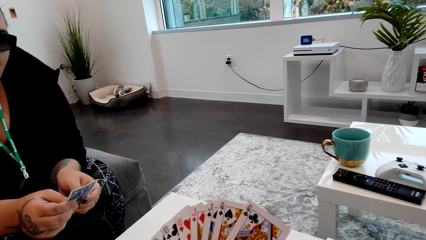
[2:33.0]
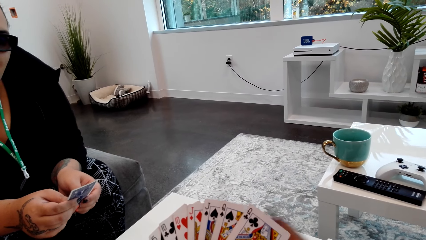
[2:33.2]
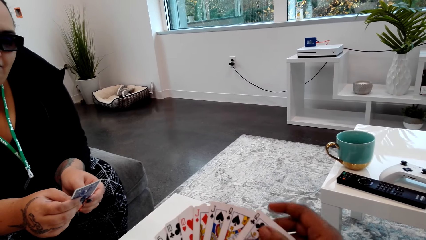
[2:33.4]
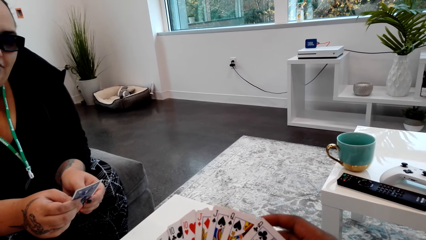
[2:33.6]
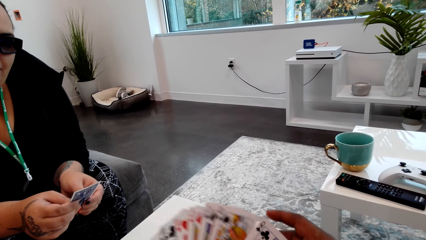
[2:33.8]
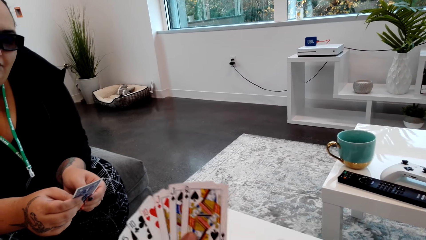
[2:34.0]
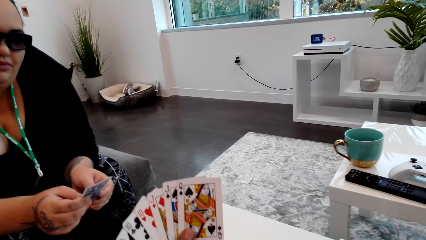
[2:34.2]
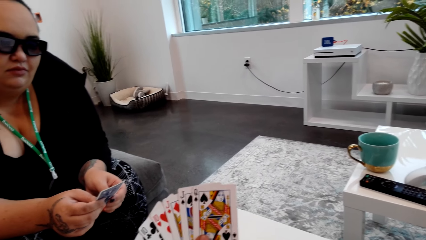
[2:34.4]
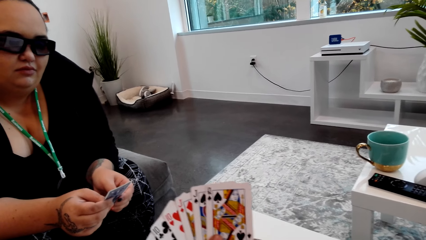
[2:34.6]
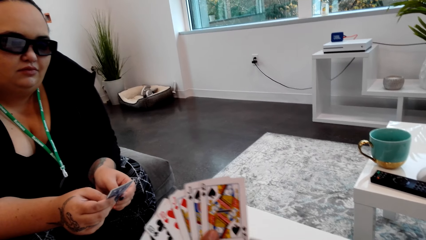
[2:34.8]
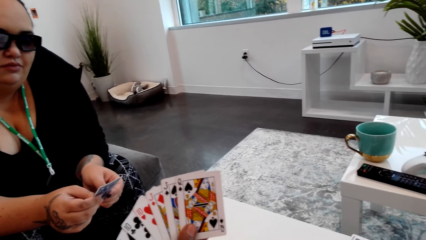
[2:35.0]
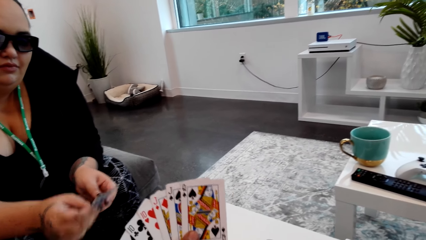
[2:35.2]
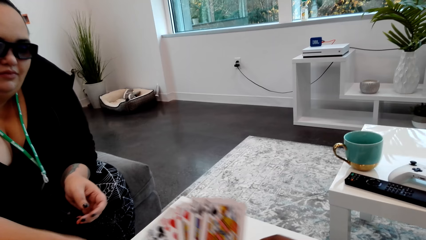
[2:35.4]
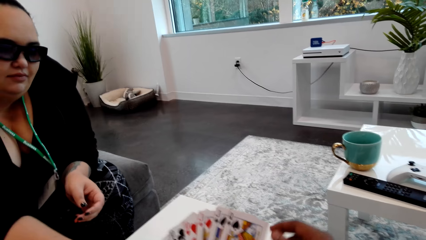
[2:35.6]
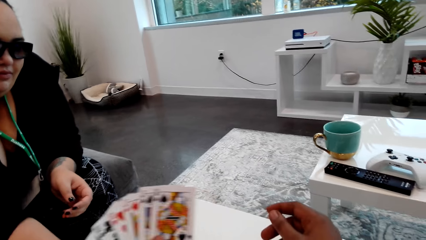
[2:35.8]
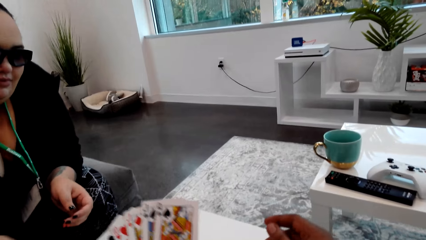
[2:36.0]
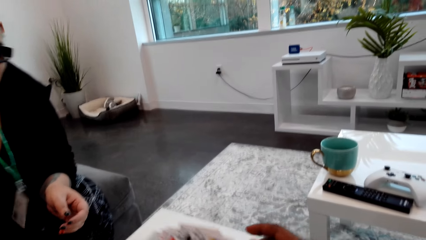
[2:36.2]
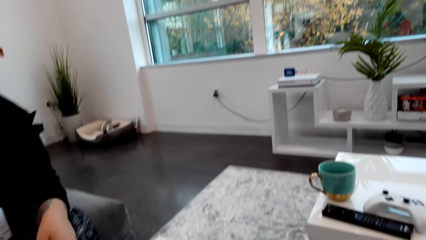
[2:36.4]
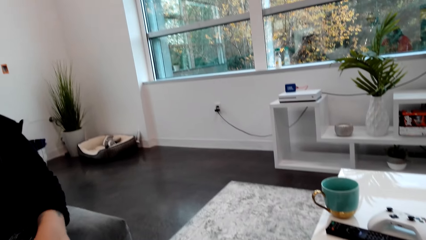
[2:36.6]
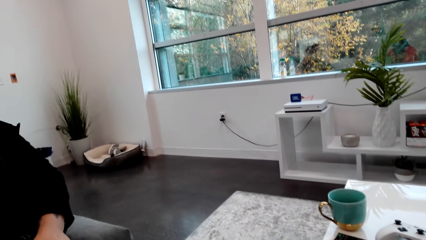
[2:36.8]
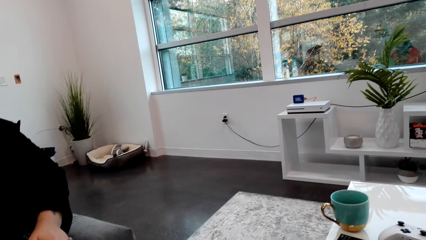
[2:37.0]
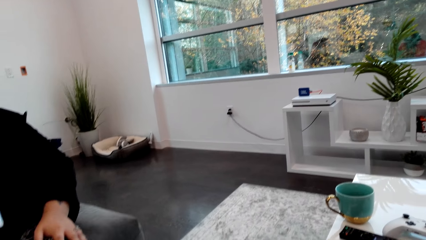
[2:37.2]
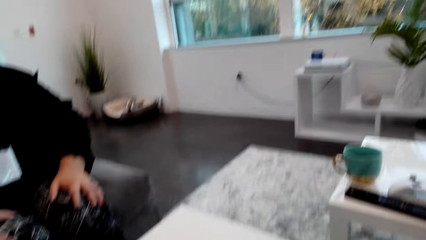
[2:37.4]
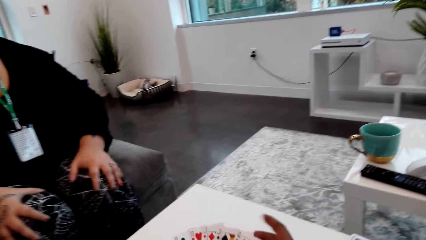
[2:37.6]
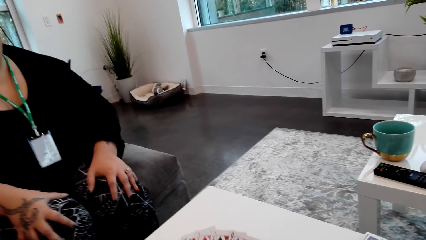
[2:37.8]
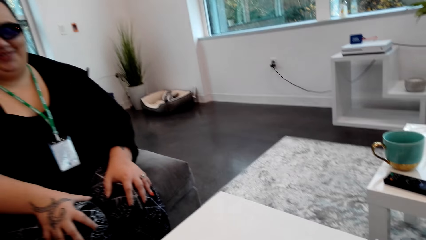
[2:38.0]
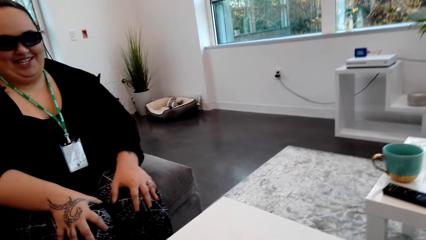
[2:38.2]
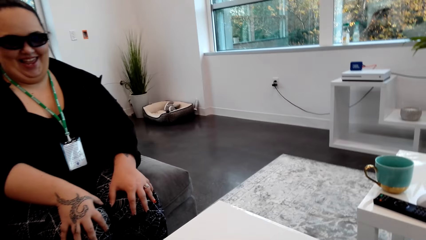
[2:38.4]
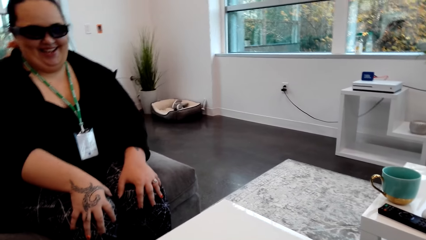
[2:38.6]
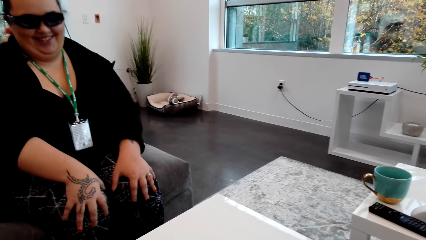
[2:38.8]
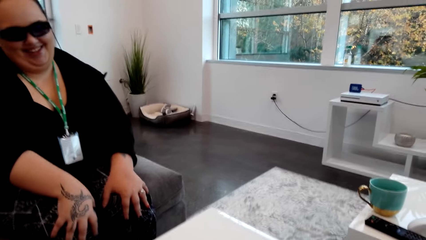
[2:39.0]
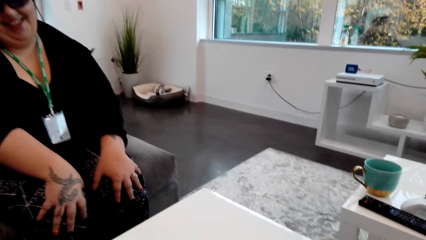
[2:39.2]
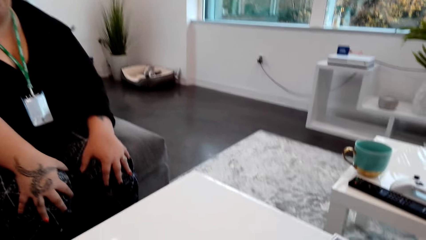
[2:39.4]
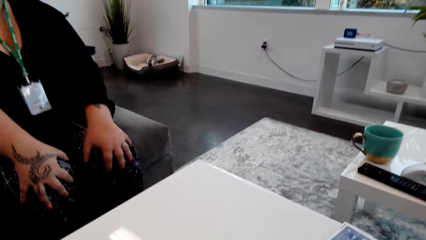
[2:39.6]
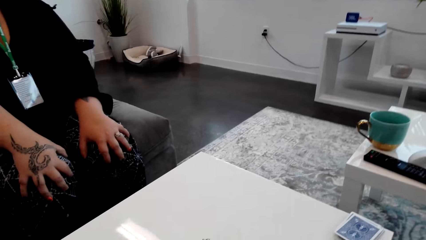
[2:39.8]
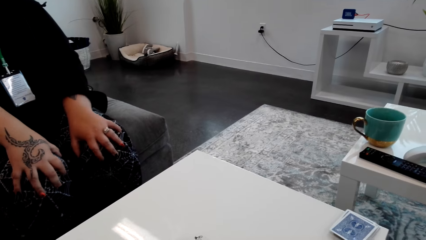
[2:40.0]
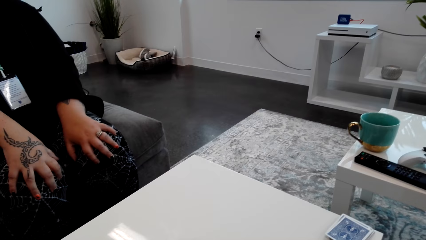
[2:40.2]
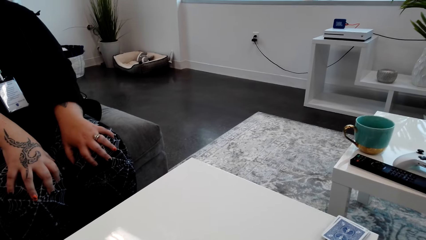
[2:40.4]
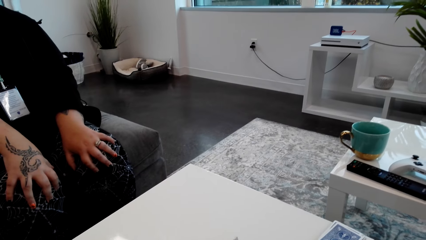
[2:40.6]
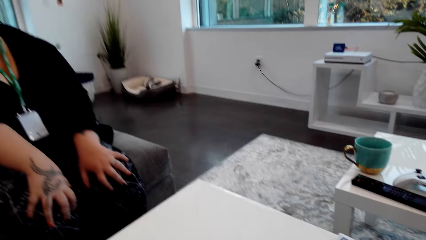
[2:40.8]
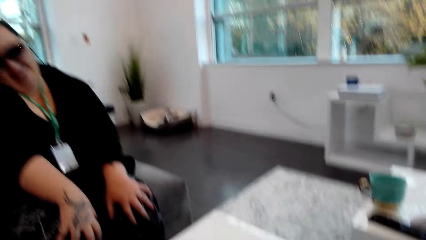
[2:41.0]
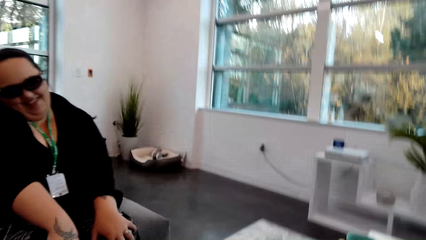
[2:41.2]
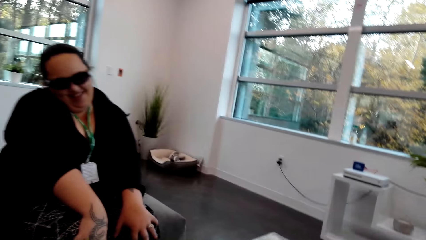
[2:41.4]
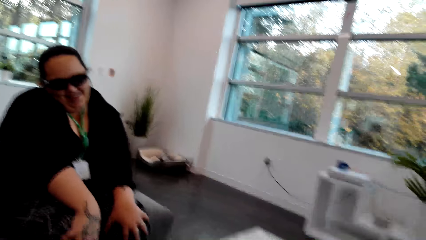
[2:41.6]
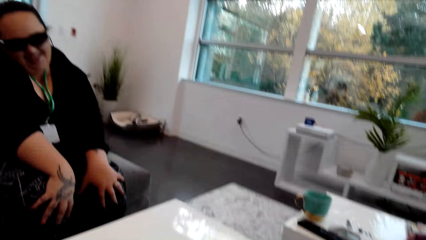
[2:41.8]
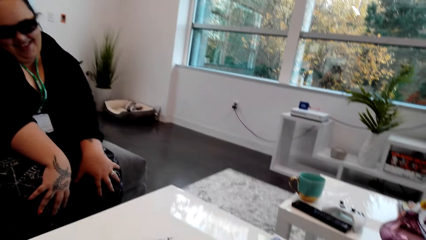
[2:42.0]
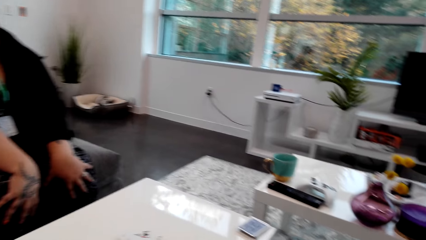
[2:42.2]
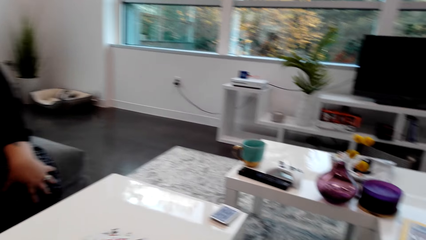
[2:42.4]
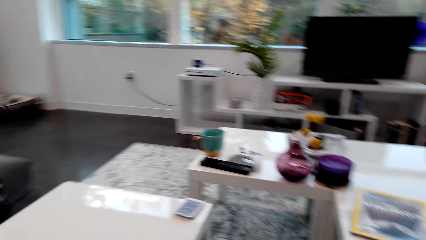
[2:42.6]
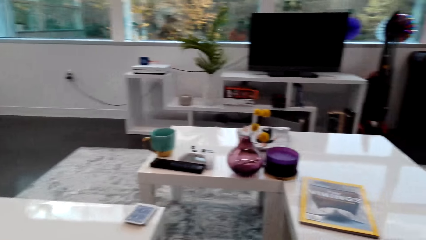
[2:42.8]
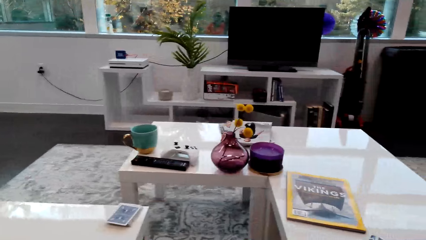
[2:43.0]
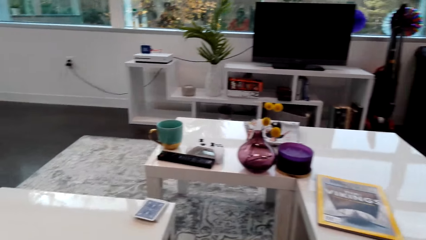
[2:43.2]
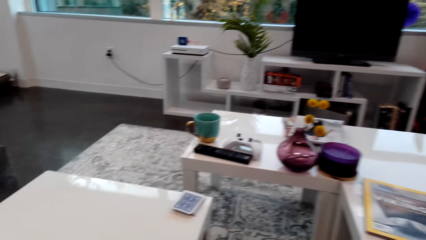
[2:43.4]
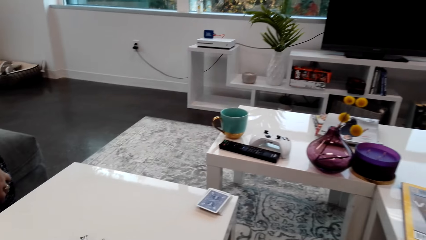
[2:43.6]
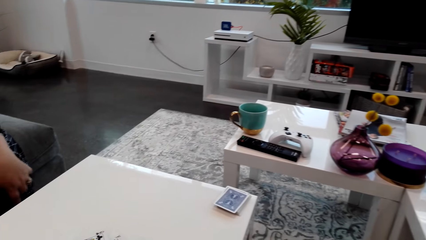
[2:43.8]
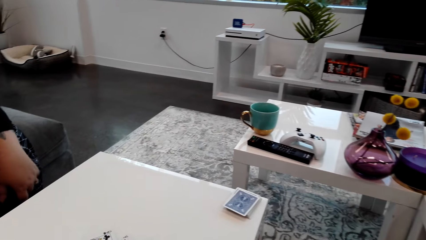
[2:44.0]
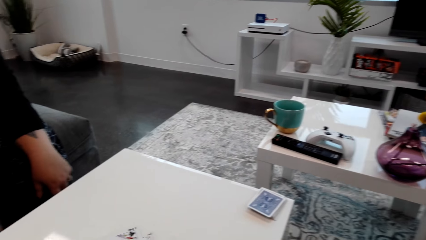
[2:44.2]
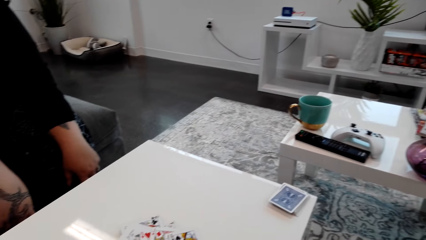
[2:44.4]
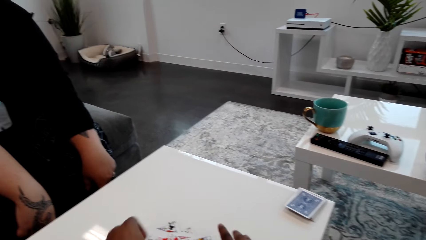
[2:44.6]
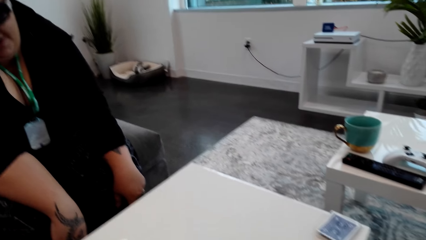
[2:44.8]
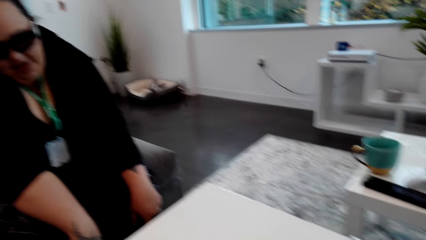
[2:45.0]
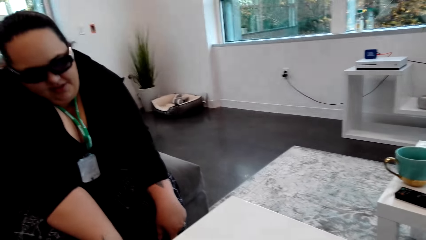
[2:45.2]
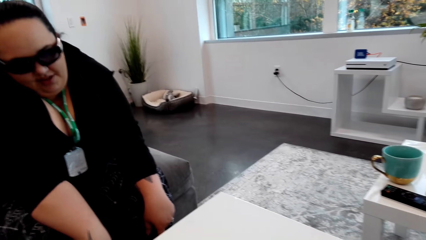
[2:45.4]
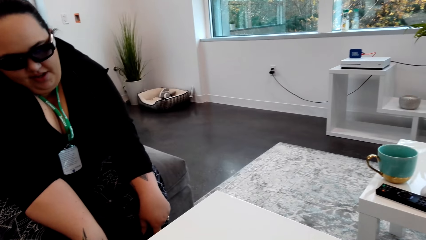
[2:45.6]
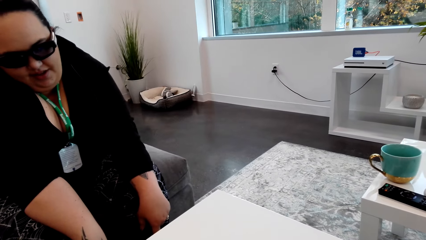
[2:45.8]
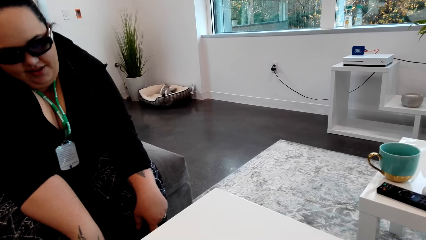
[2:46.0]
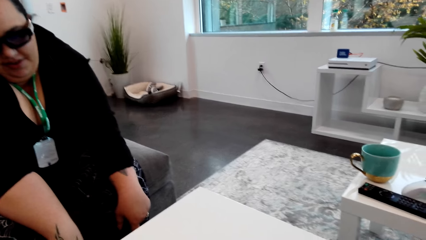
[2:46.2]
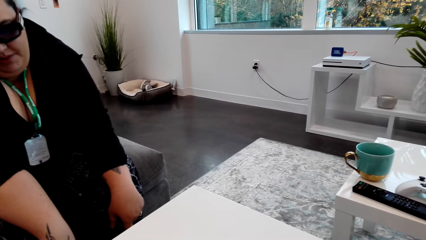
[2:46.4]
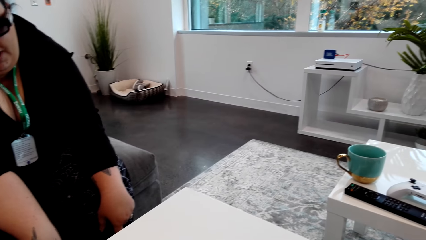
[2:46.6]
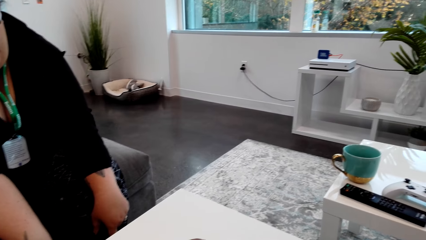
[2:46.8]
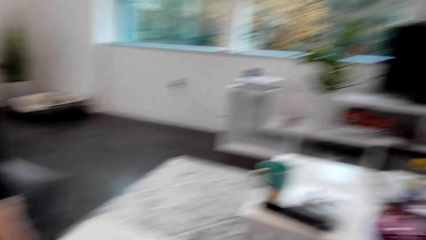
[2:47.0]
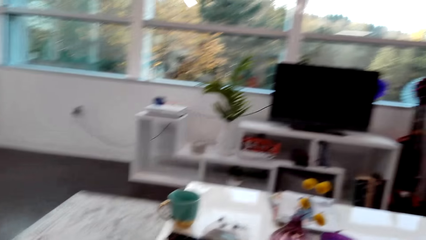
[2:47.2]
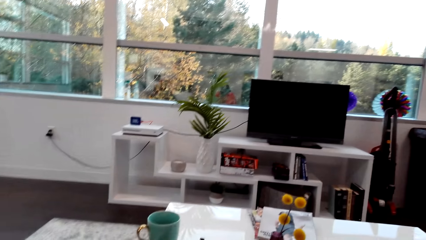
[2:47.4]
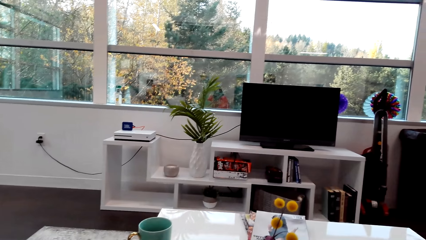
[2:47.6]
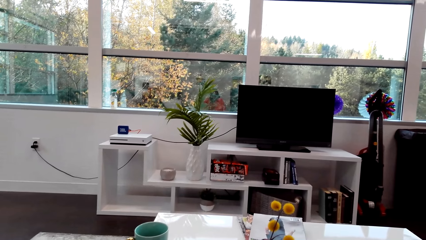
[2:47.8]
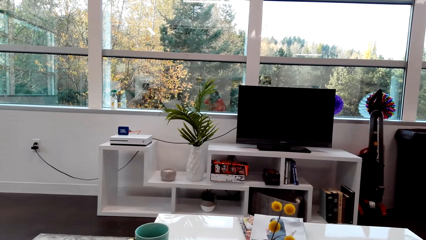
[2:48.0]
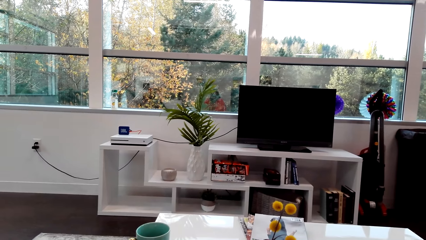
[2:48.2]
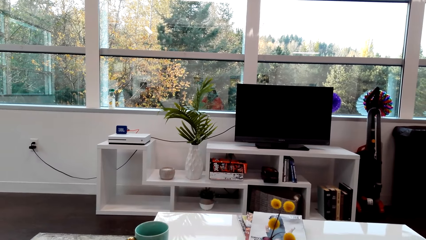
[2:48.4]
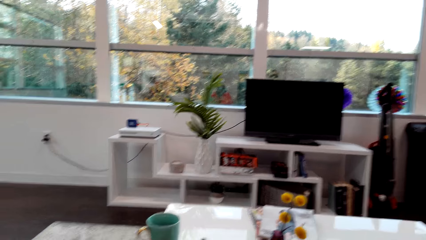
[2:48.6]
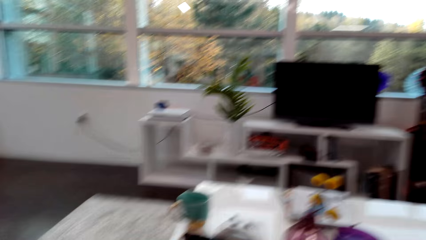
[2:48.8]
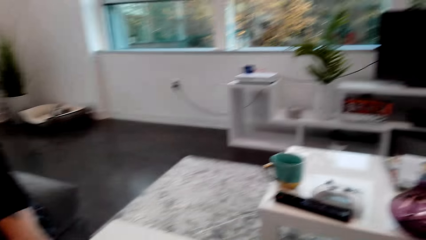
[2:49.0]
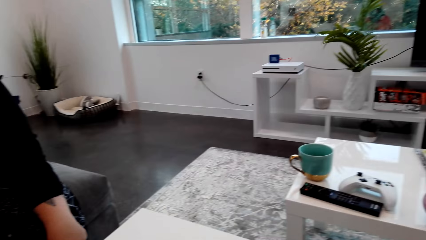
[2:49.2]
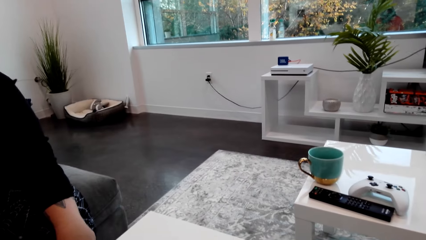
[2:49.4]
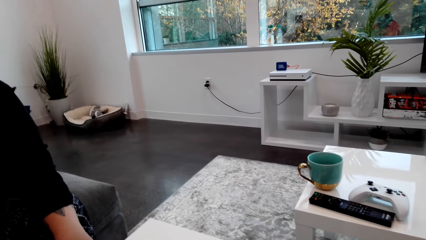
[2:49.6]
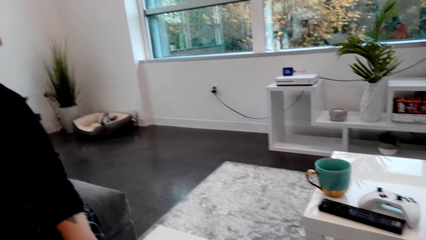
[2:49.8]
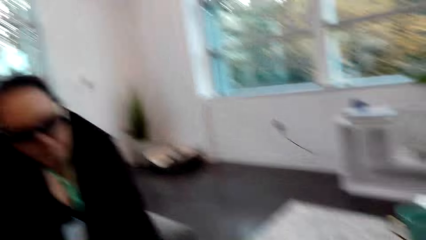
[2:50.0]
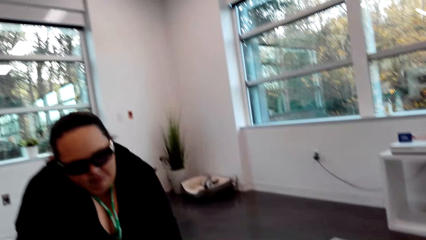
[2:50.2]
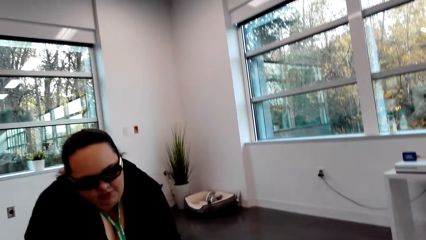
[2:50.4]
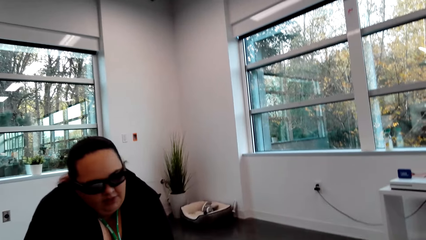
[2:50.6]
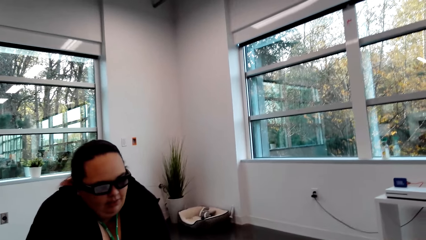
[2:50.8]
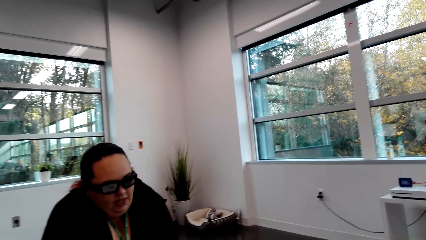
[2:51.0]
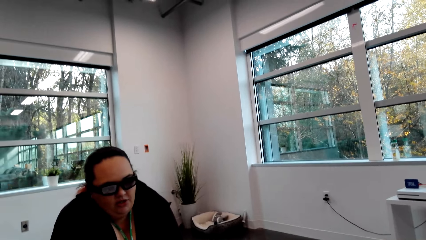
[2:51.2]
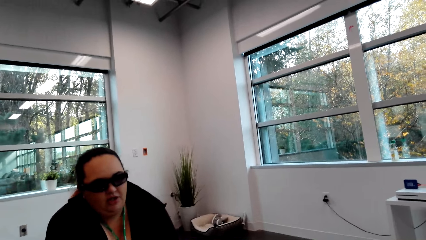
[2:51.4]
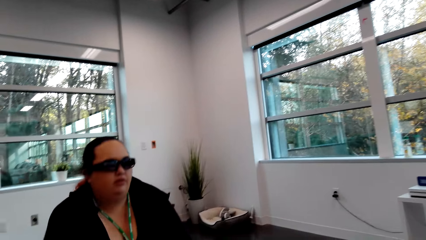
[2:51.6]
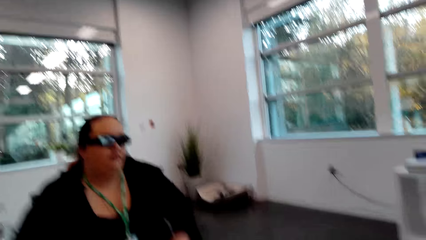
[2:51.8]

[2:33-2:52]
The camera wearer puts another card on the table and laughs. A lady talks with the camera wearer. The camera wearer converses with the lady. The lady laughs. The camera wearer gathers the cards on the table. They talk with the lady.
